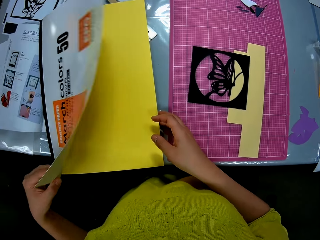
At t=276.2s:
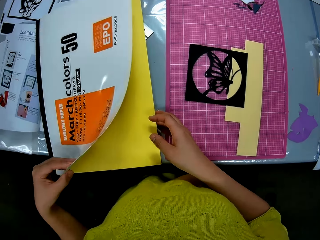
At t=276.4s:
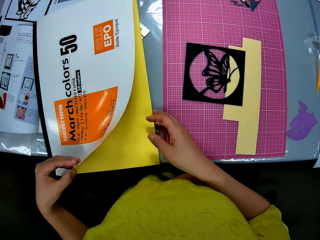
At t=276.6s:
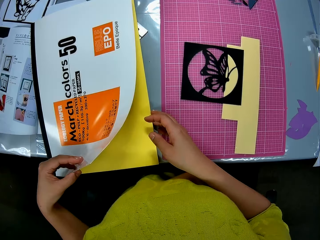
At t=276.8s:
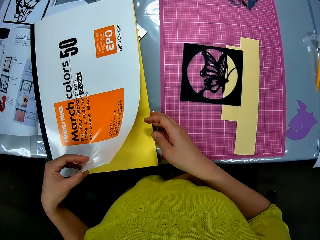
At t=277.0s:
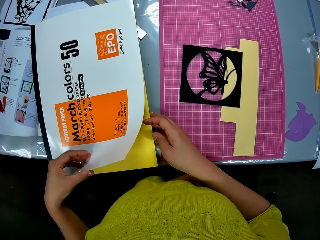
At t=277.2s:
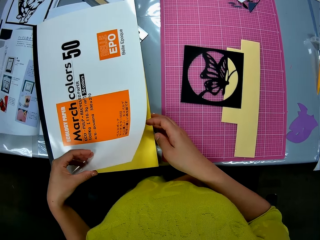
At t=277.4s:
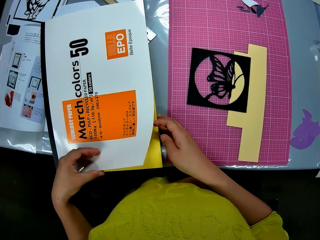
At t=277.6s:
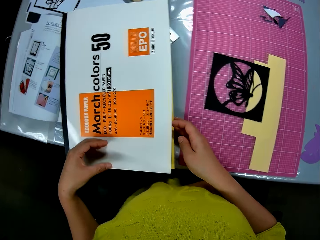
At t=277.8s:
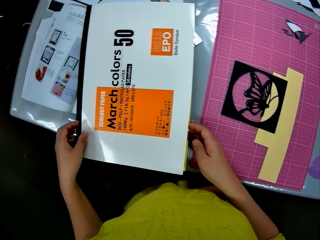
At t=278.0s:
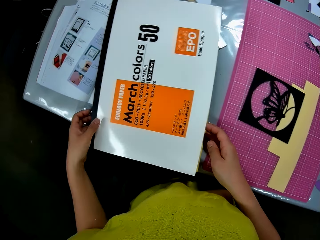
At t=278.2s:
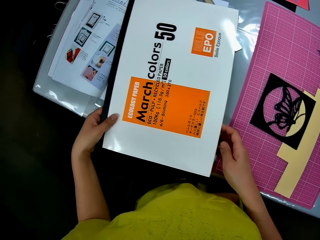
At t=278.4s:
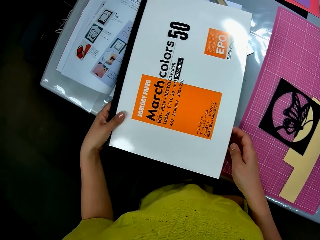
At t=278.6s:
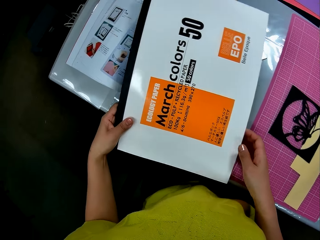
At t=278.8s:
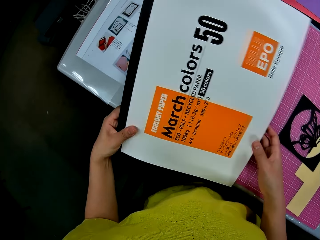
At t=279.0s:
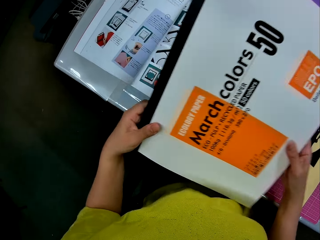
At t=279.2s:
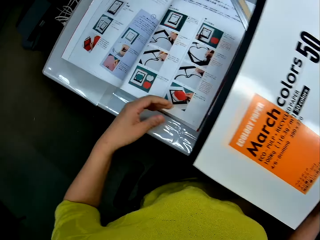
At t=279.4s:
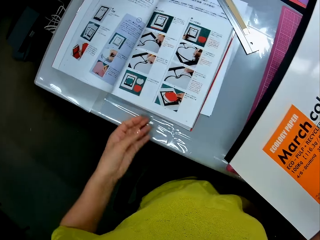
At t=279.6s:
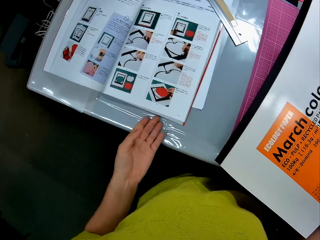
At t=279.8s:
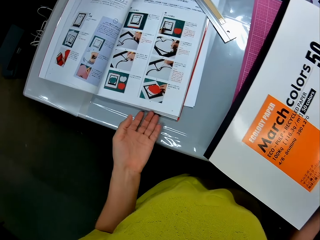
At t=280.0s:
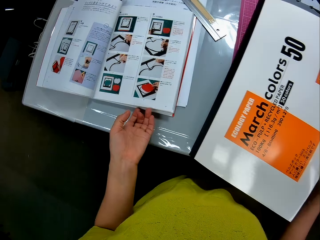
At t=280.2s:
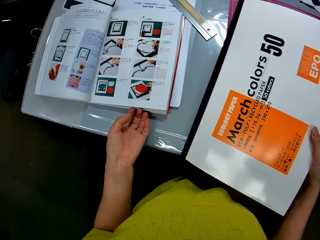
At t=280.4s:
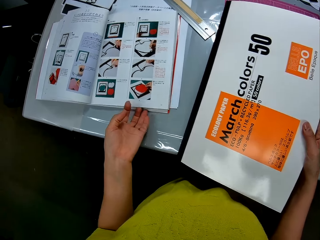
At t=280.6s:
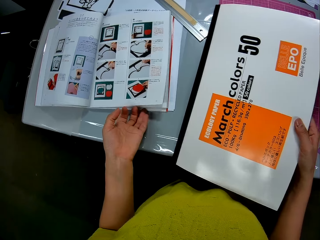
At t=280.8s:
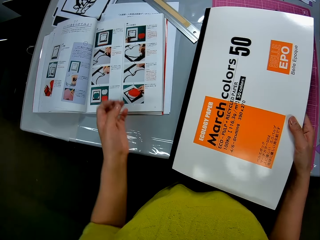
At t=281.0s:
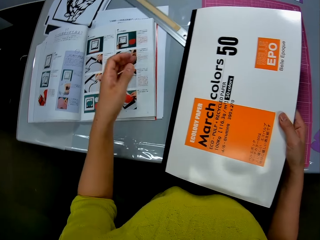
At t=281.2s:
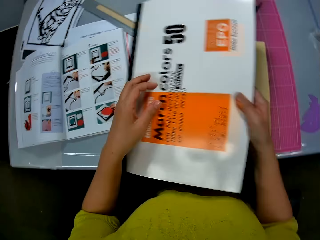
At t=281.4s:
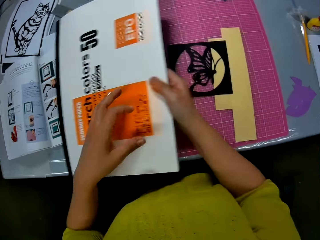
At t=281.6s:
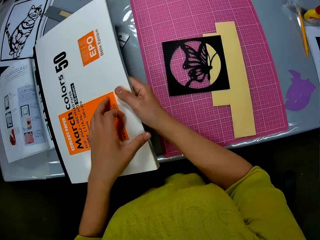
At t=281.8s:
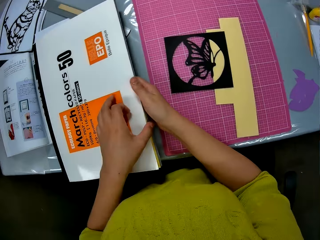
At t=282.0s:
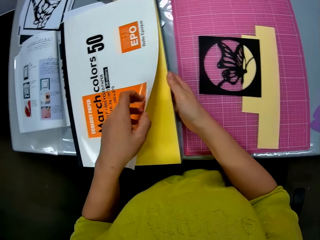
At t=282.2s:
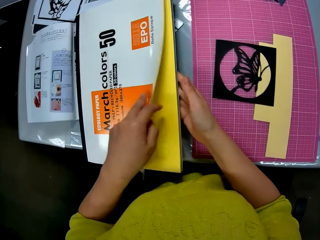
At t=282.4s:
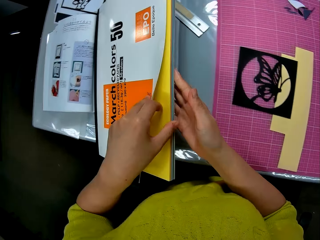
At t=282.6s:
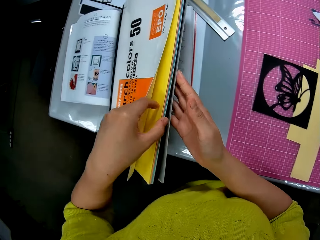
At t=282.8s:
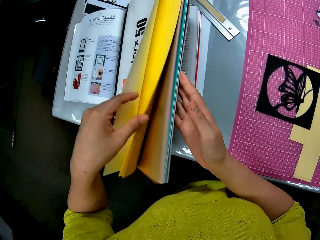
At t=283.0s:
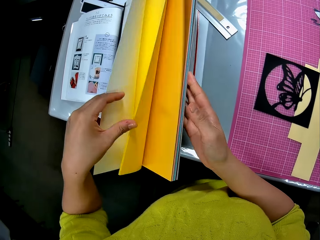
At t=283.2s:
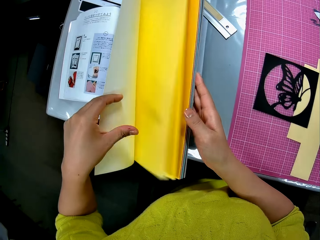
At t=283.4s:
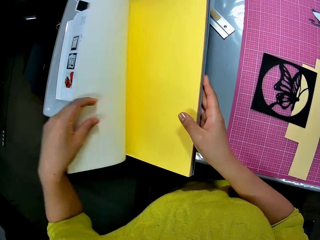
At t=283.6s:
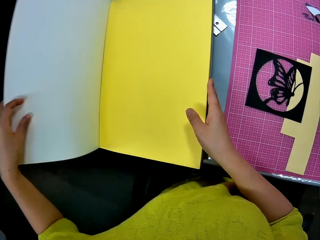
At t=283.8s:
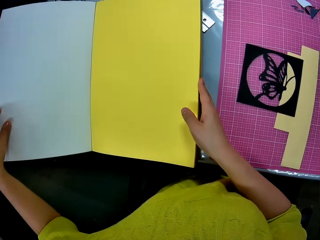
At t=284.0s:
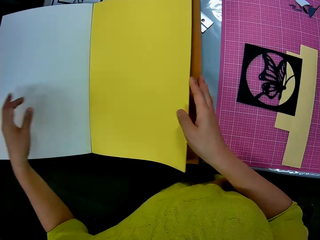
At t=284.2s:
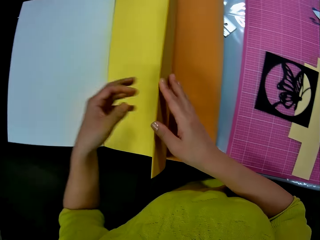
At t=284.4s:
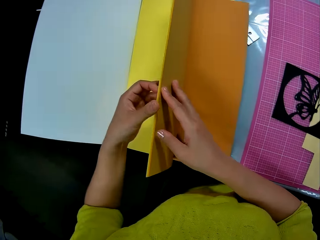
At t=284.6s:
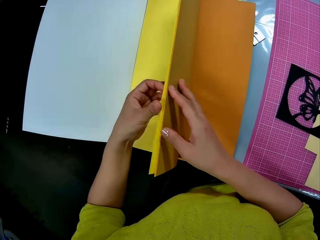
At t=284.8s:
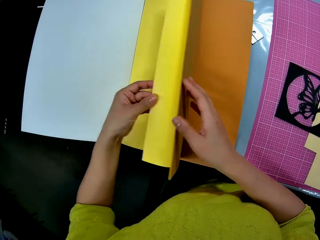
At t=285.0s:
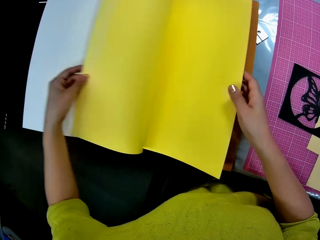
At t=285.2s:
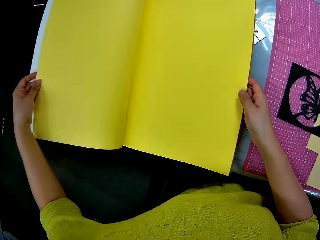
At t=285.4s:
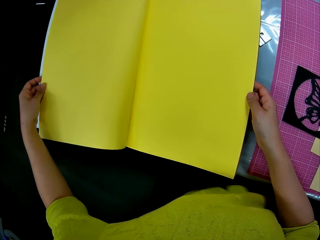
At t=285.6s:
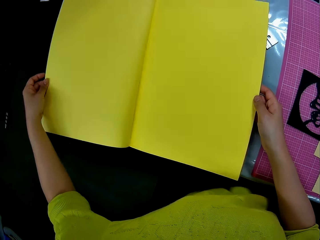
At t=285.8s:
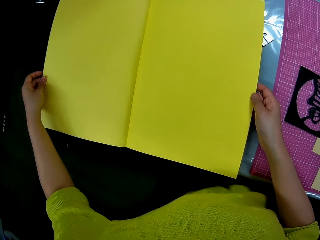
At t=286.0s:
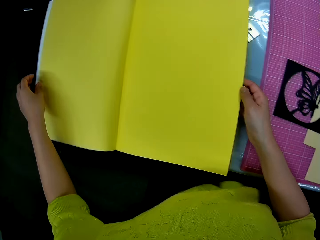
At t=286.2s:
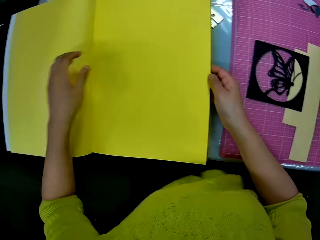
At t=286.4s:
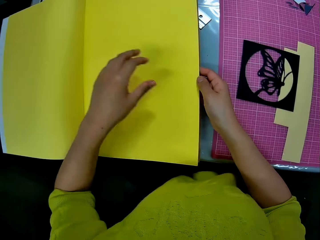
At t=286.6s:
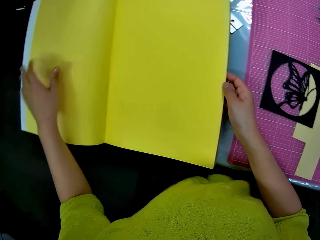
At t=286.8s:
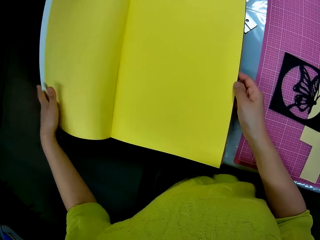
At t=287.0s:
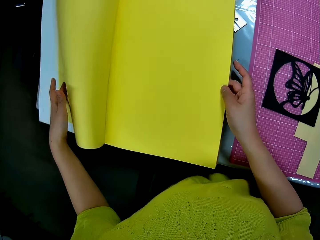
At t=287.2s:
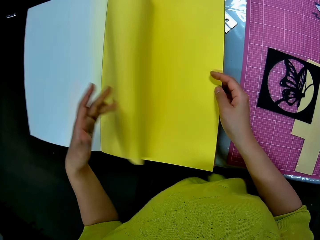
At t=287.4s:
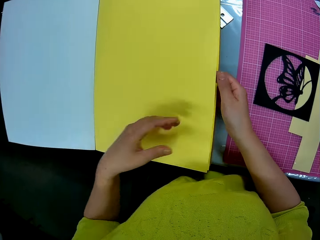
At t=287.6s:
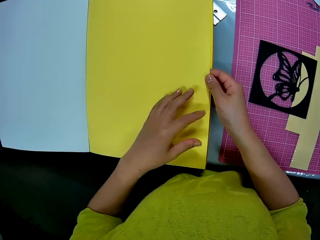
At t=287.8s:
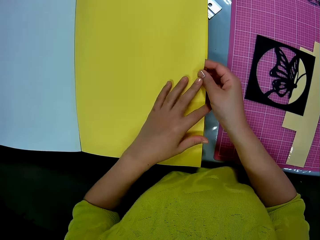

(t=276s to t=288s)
The camera wearer lifts up the eco-pulp-recycled paper or book from the table. She moves an instruction manual and touches the instruction manual with her left hand. She places the book on the instruction manual, opens the eco-pulp-recycled paper, and peruses through the book.

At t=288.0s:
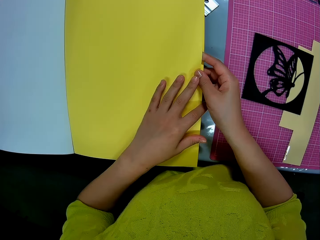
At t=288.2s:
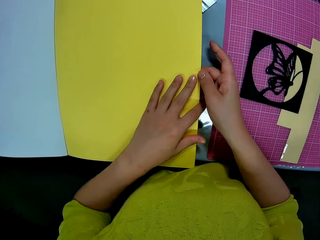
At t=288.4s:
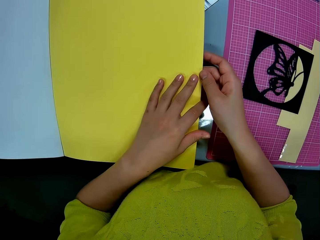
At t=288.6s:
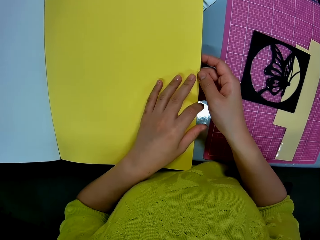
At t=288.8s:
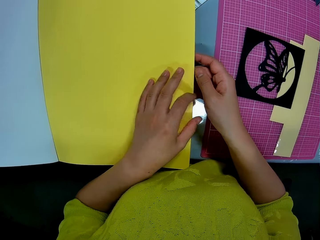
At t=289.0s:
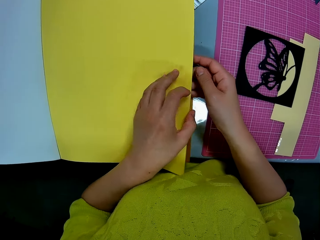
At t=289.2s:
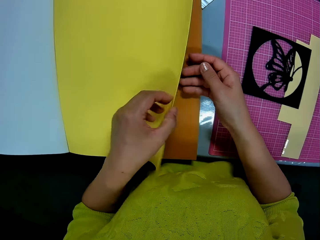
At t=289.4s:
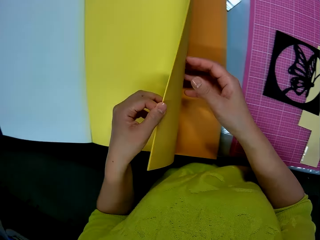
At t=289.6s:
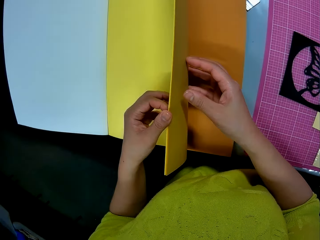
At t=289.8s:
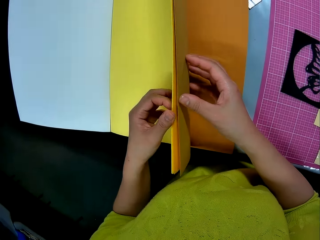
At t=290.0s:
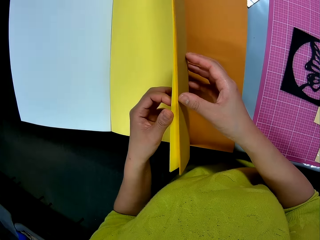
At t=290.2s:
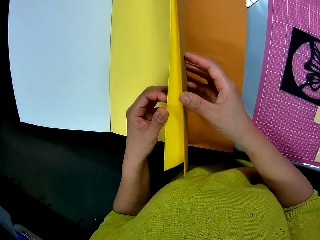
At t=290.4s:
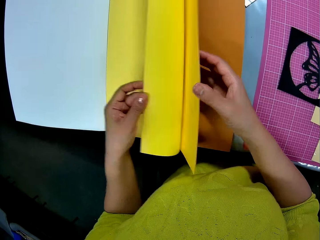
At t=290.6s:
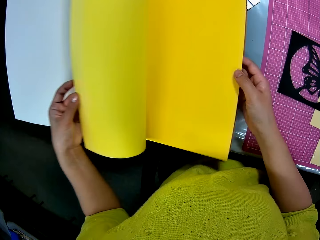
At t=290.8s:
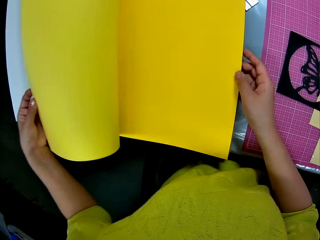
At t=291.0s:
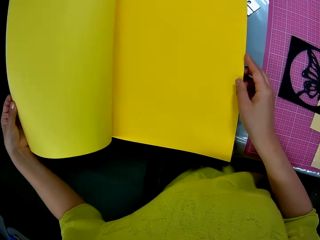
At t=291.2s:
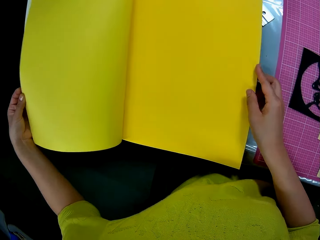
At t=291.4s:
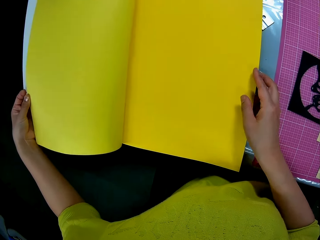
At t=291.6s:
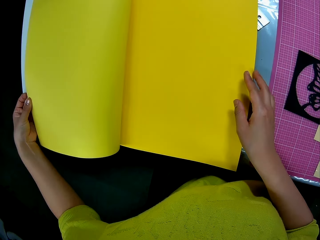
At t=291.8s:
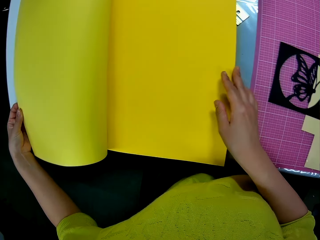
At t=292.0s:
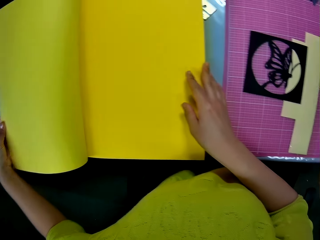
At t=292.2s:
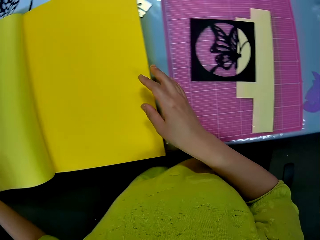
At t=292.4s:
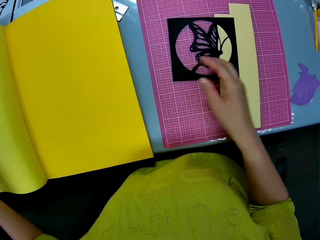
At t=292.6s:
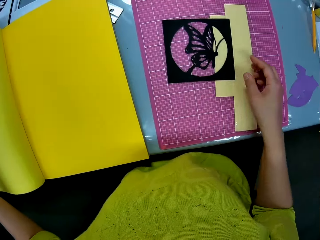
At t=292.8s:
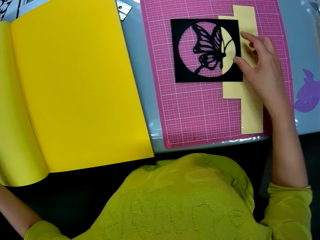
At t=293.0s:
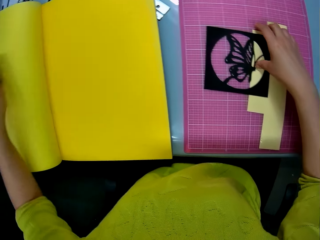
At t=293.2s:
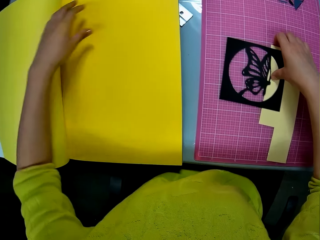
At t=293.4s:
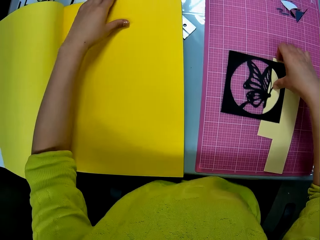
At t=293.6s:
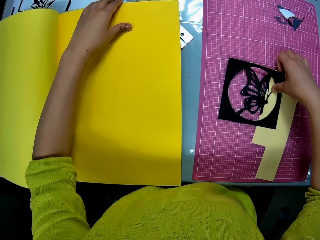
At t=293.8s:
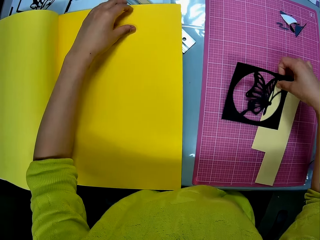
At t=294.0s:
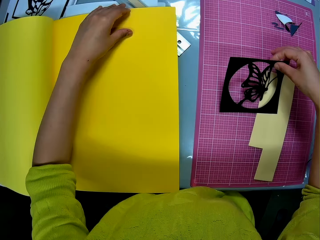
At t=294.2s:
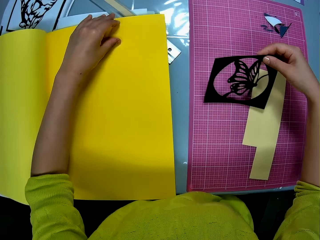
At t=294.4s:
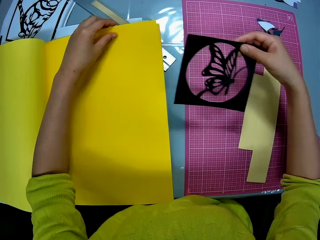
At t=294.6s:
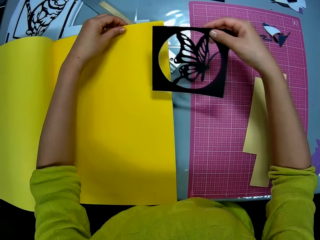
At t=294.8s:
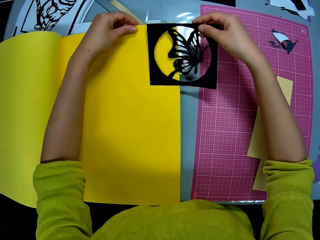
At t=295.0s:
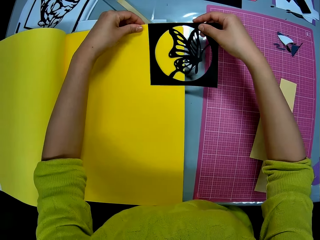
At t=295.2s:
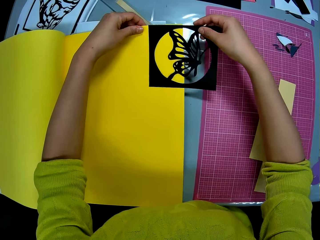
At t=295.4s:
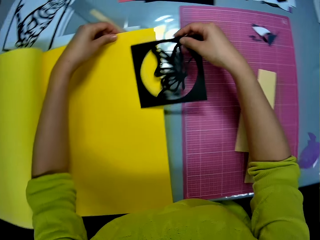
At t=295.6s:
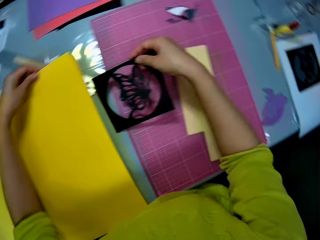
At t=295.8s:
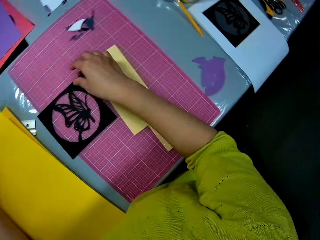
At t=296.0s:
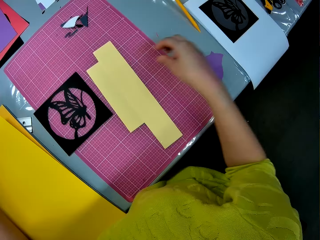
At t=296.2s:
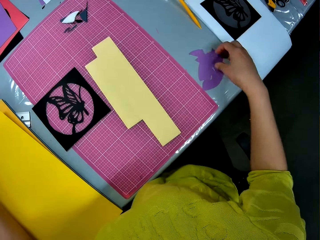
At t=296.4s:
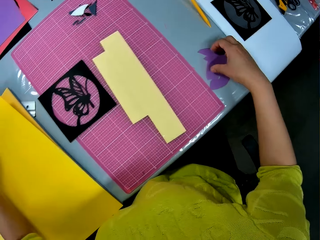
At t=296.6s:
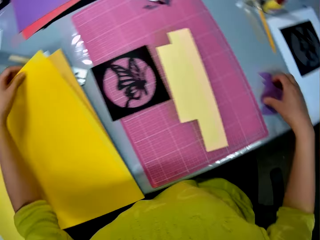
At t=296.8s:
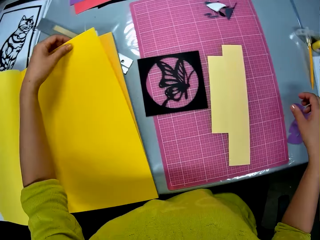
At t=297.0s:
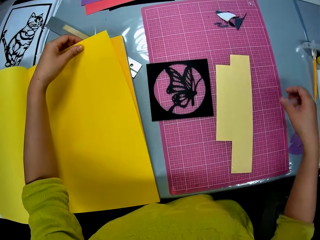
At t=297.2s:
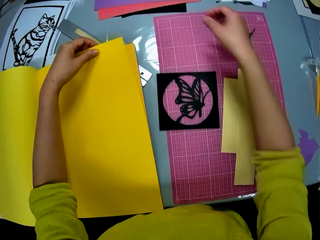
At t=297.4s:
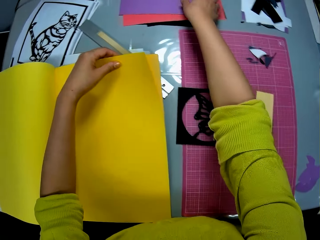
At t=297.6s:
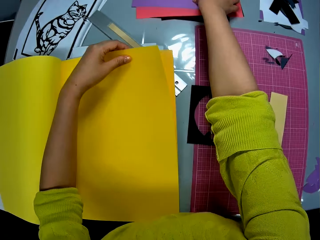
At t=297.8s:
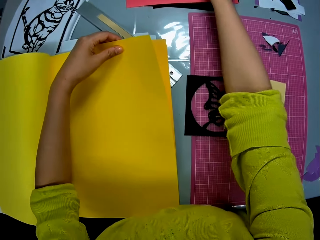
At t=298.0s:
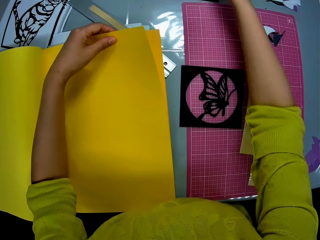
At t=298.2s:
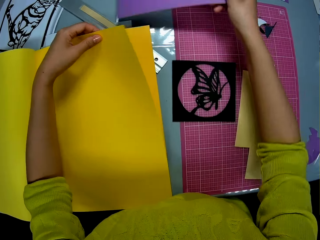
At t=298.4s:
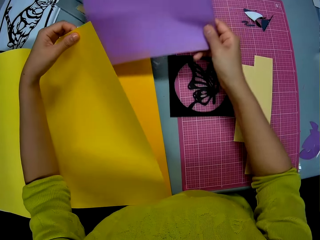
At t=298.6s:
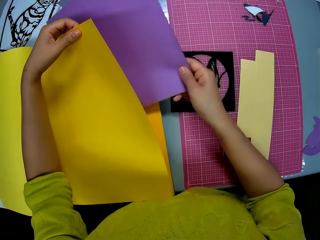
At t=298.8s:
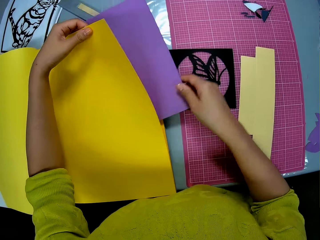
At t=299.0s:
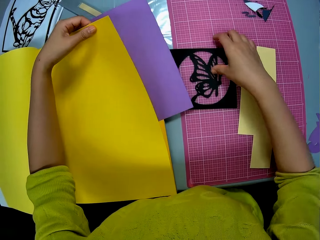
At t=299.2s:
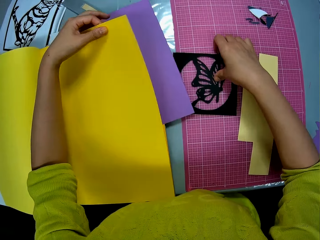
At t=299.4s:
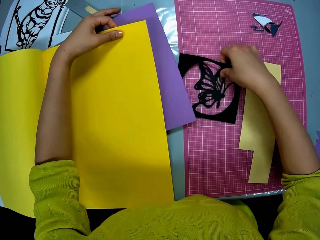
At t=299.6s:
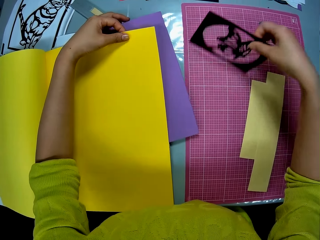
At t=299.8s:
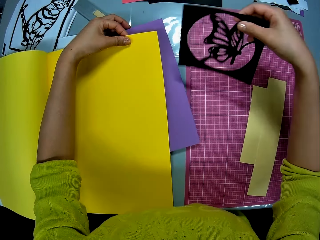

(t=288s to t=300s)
The camera wearer picks up the butterfly cutout on the table with her right hand. She puts the butterfly cutout in her right hand over a page of the paper color book in her left hand. She puts the butterfly cutout in her right hand on the table. She holds a pattern. She picks up a purple cardboard on the table with her right hand and puts the purple cardboard under the paper color book page in her left hand. She picks up the butterfly cutout on the table with her right hand.
